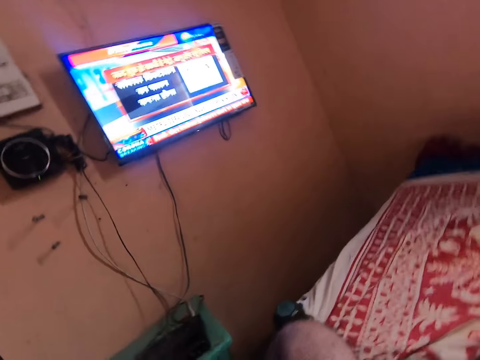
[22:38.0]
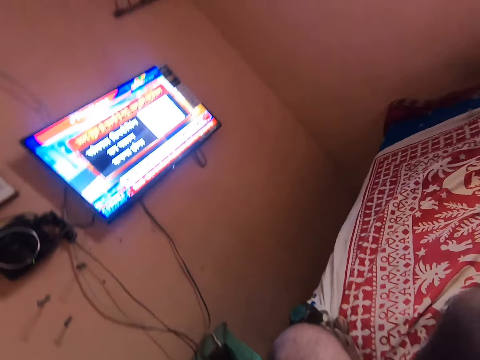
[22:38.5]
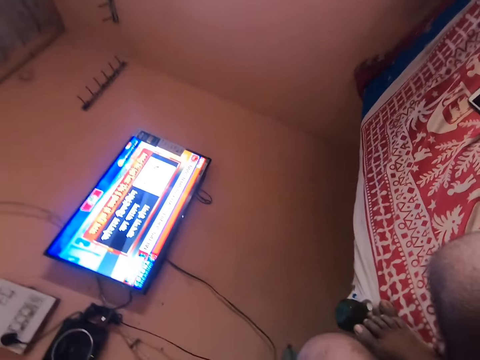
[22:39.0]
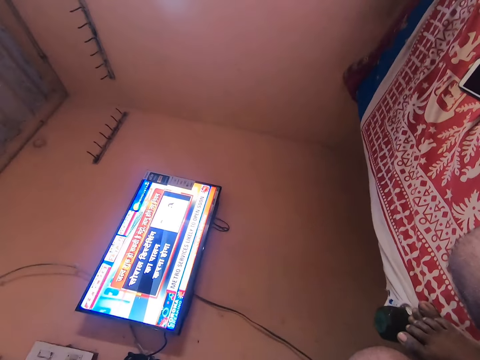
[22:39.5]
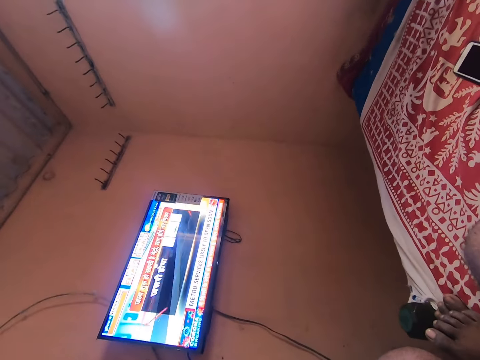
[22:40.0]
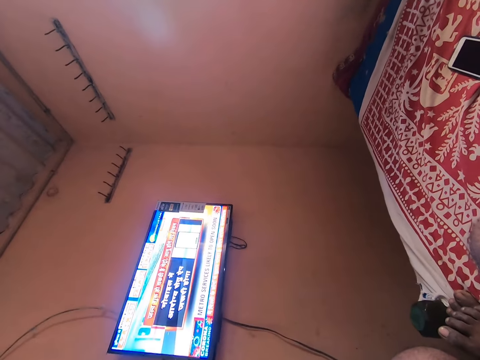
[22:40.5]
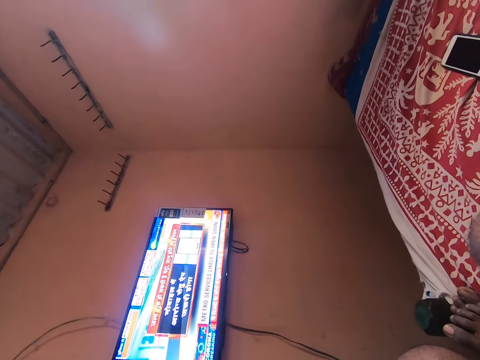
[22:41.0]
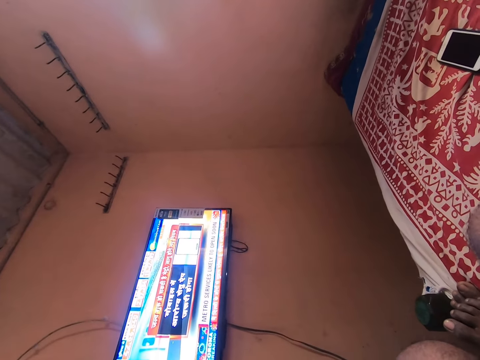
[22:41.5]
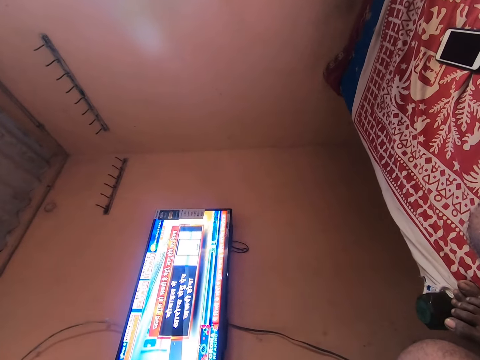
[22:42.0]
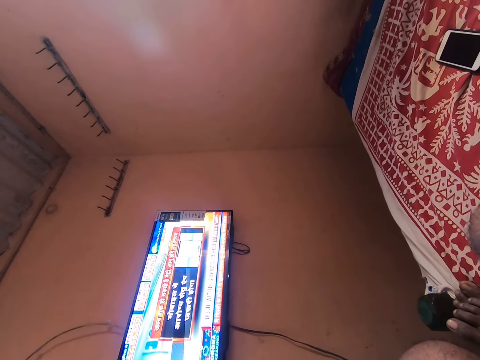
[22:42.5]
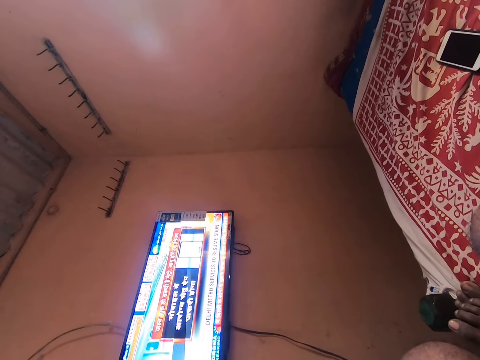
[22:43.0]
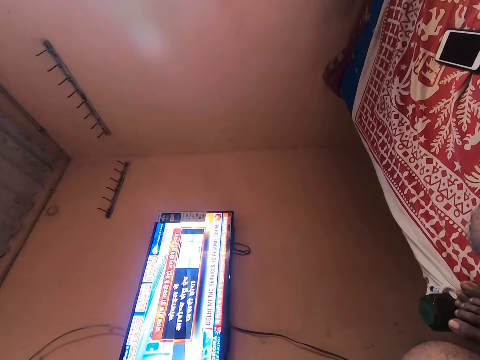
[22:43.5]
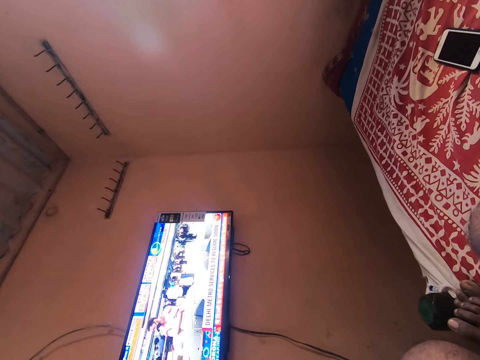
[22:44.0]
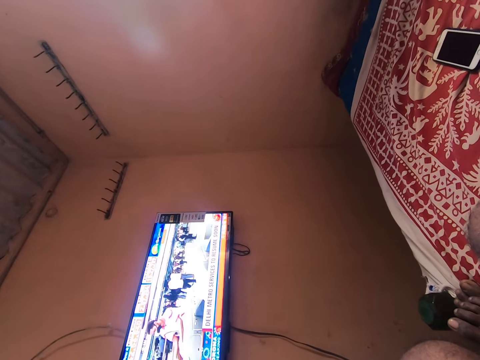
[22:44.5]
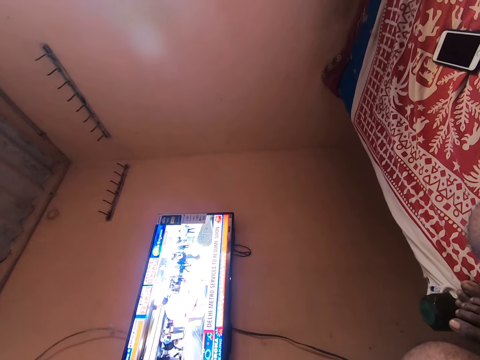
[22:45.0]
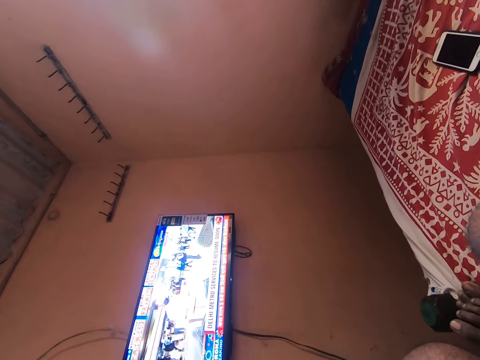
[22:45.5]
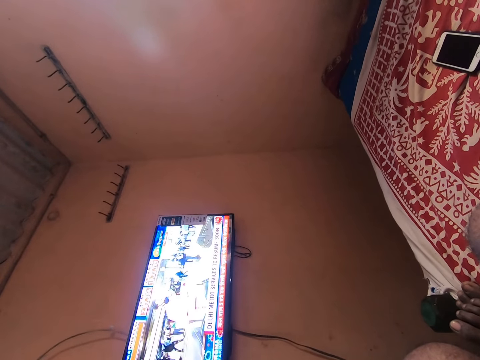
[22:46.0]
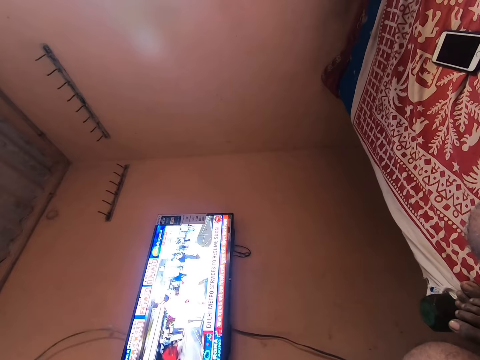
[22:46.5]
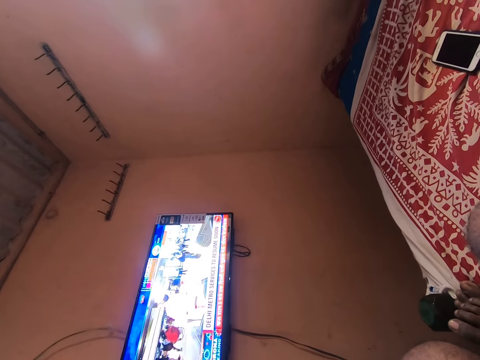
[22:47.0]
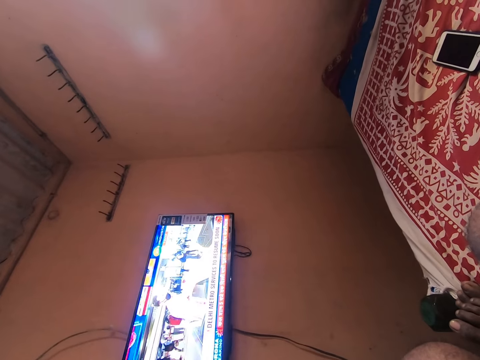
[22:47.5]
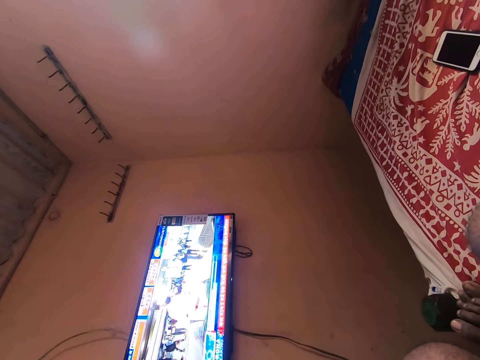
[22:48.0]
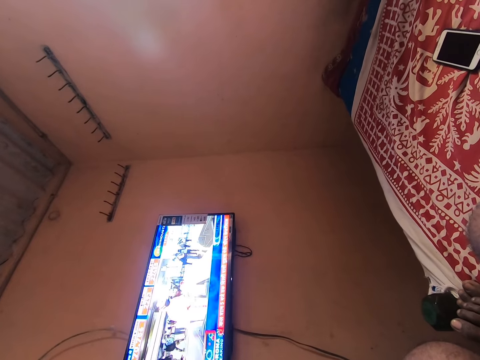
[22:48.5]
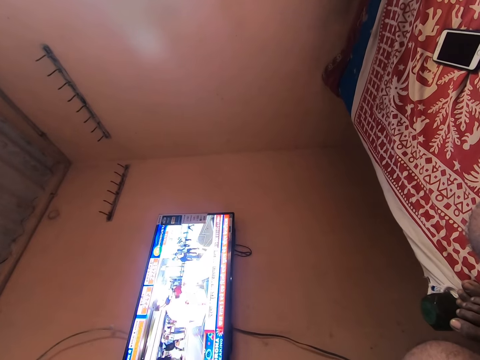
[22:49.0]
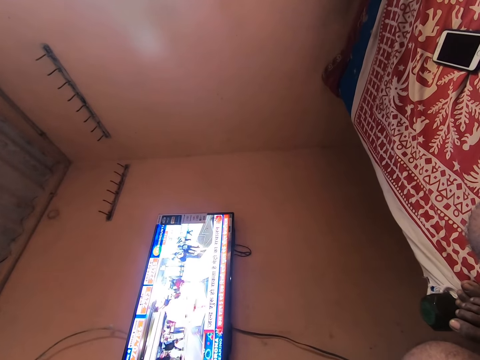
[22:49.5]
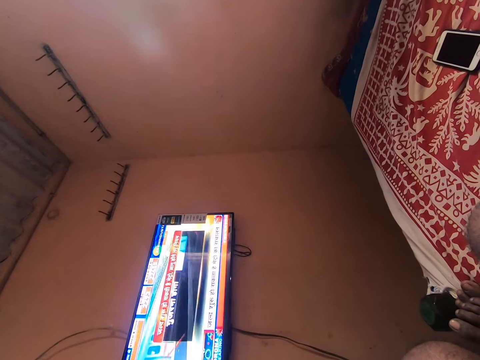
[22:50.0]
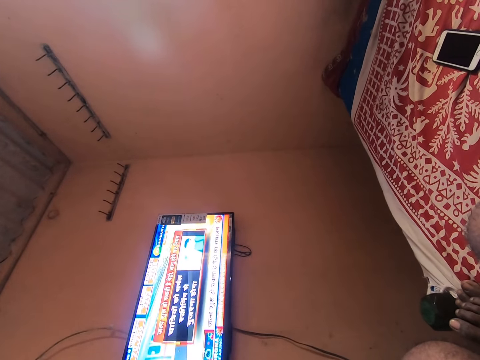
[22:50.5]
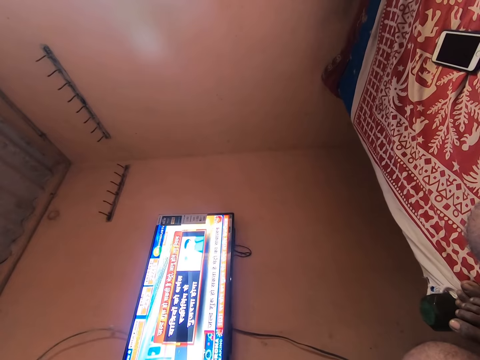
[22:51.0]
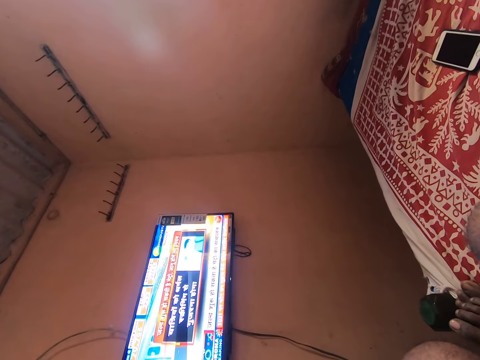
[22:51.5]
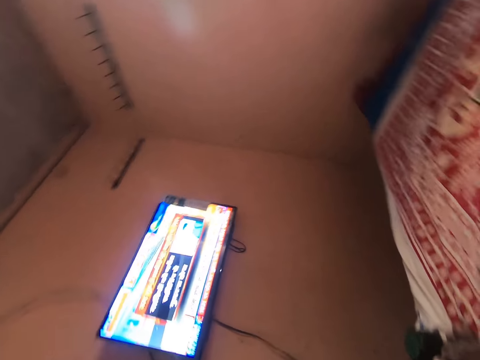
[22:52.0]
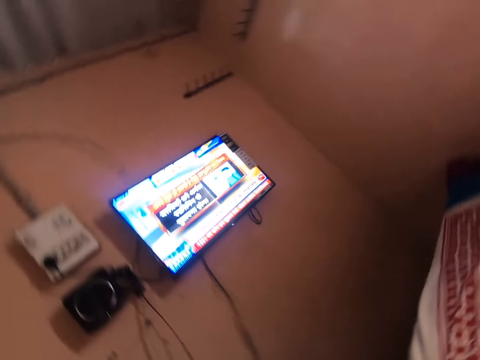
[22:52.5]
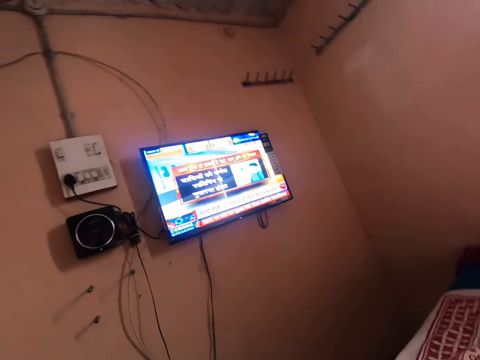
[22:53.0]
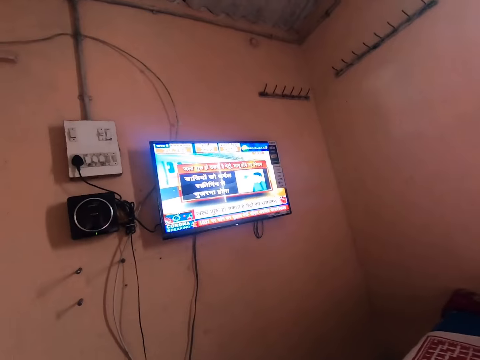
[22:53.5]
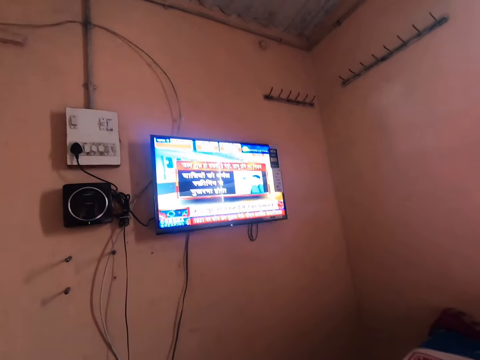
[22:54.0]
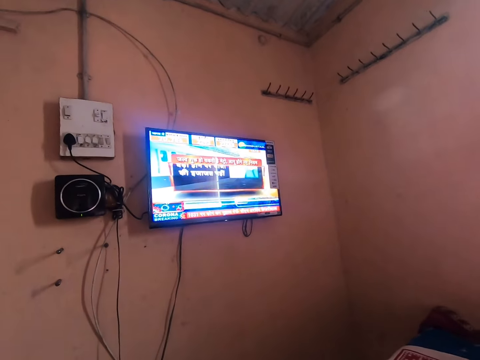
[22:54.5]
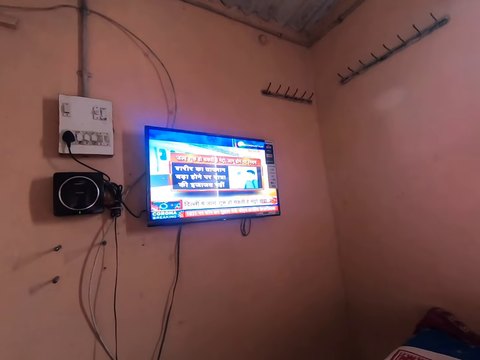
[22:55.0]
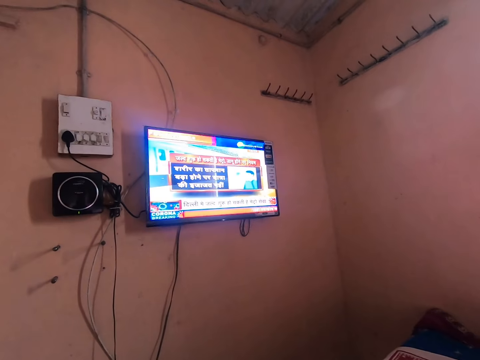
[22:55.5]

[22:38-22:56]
The camera wearer looks around. They sit straight.

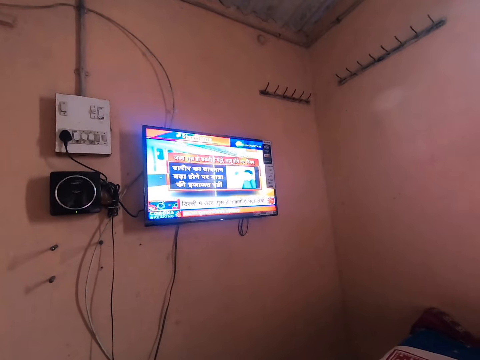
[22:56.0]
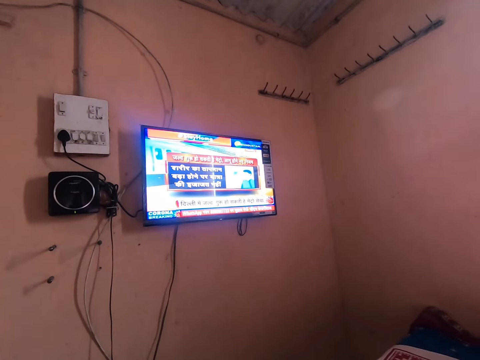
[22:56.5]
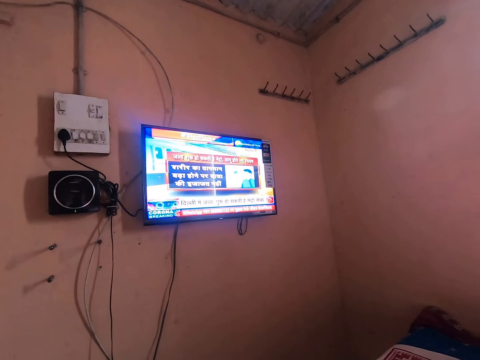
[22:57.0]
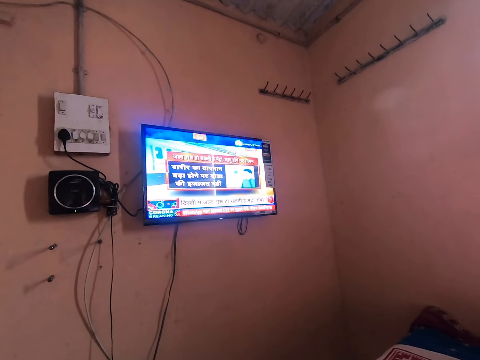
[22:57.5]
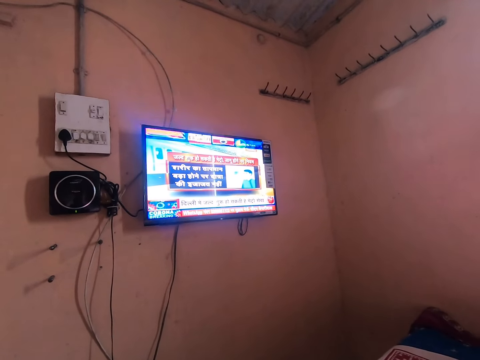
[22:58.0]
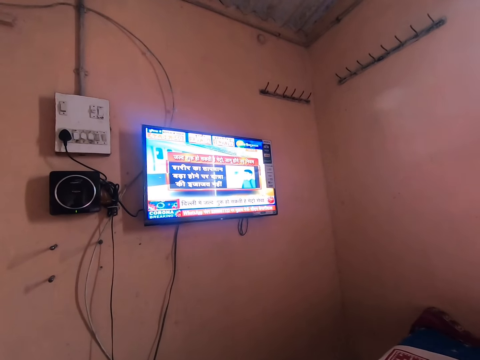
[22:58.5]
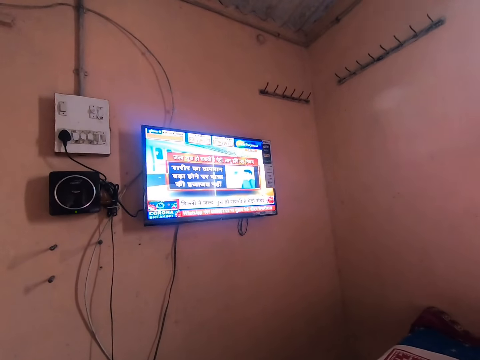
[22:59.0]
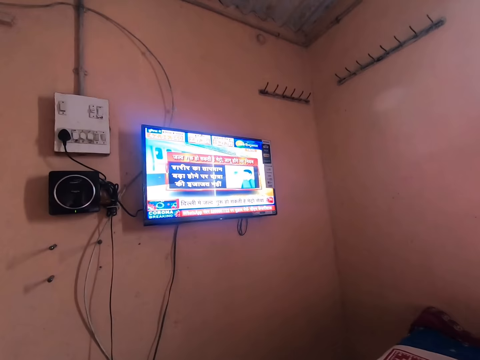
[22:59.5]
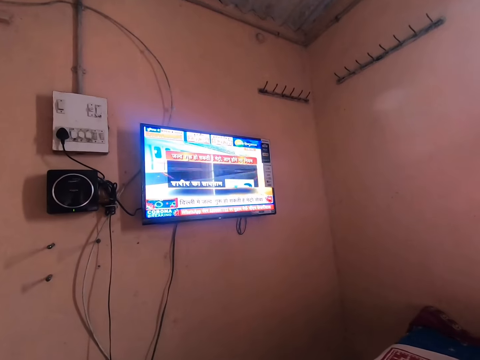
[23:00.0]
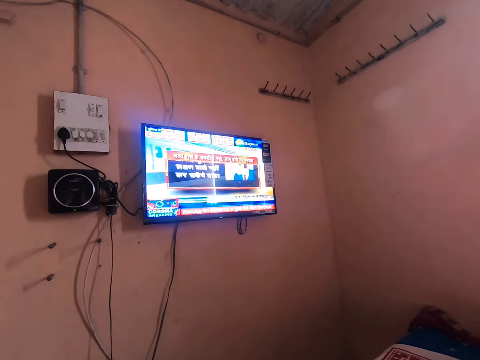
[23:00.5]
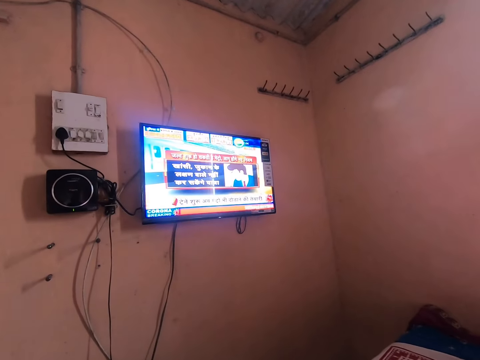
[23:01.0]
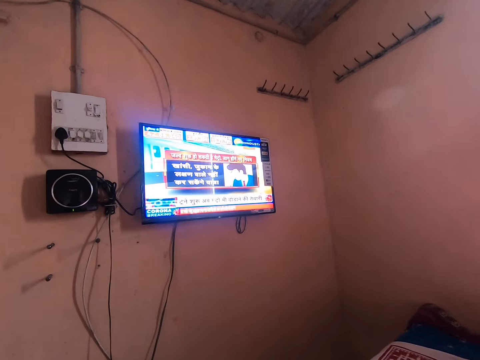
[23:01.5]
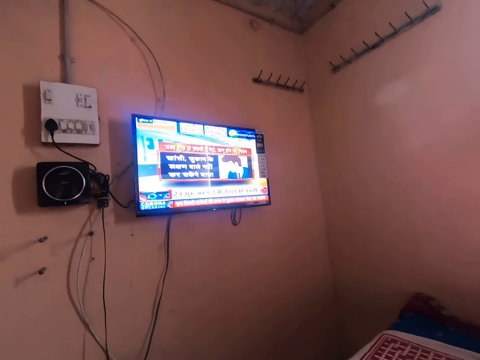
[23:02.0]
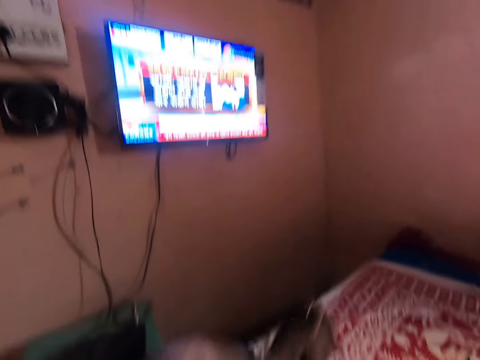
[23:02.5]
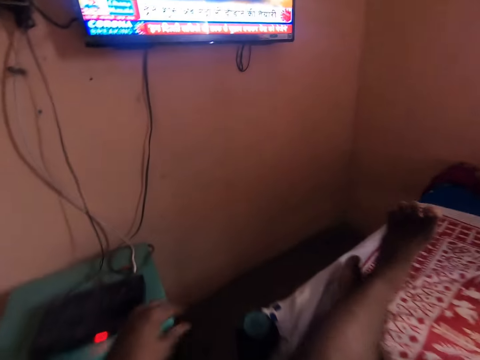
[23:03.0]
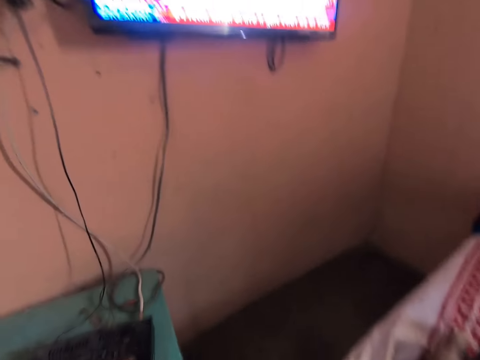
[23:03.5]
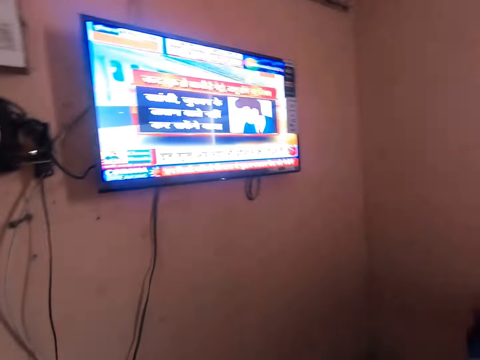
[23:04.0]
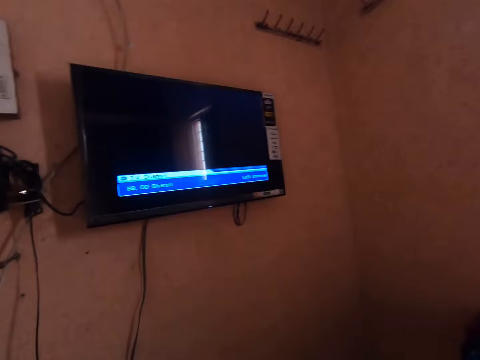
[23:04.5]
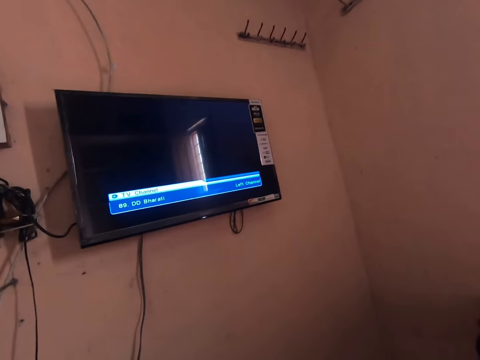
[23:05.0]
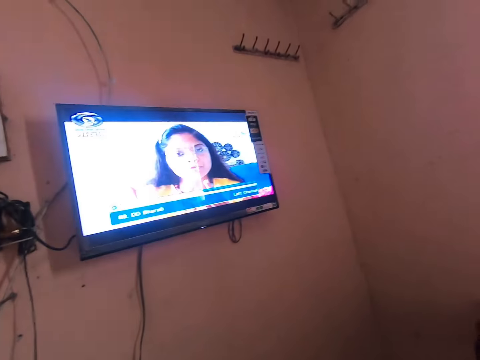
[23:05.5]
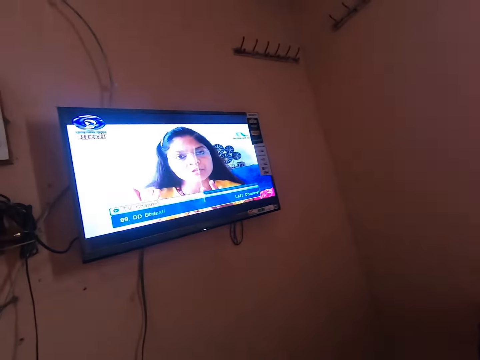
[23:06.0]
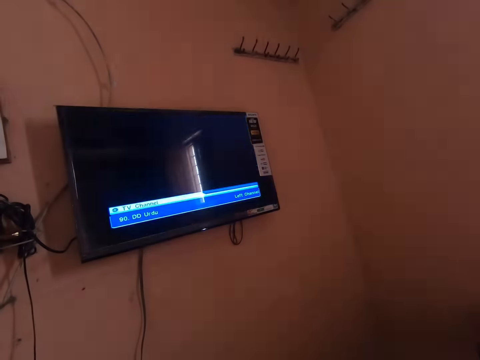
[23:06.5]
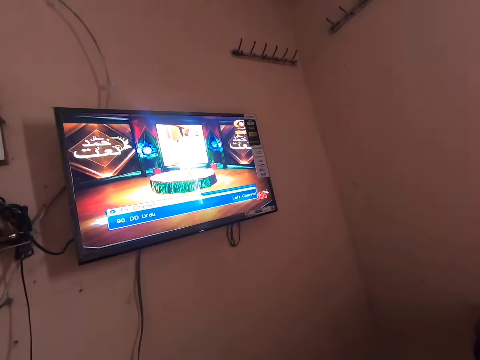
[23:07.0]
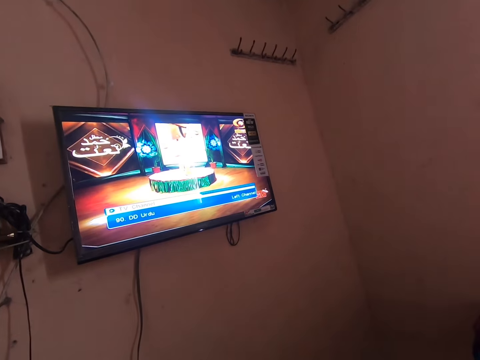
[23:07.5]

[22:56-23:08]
The camera wearer stretches his leg on a bed. He adjusts his sitting position. He operates a digital decoder with his left hand. He switches channels.
